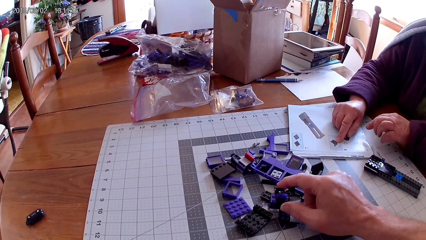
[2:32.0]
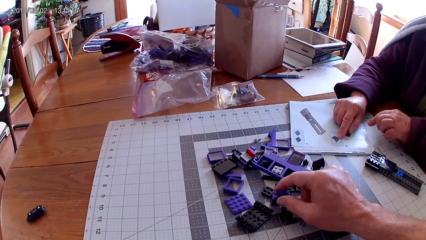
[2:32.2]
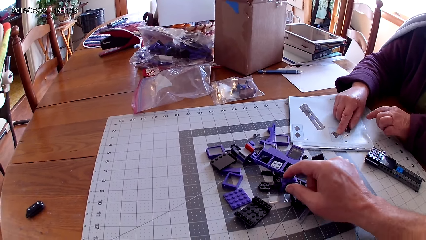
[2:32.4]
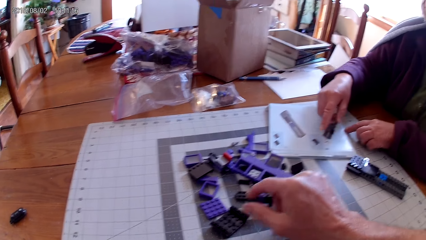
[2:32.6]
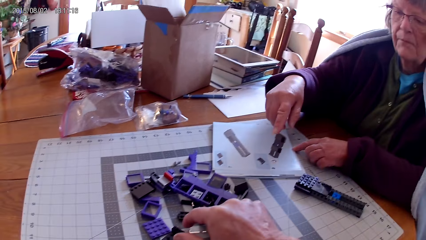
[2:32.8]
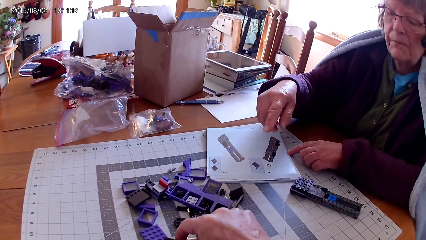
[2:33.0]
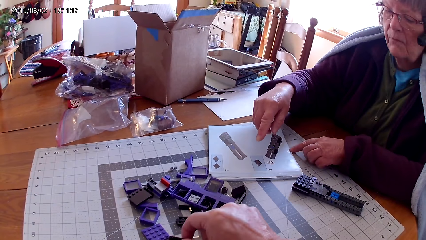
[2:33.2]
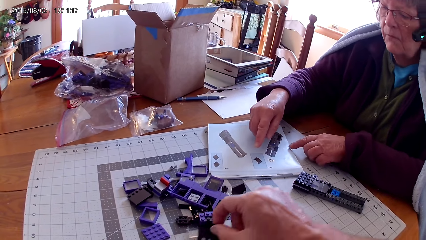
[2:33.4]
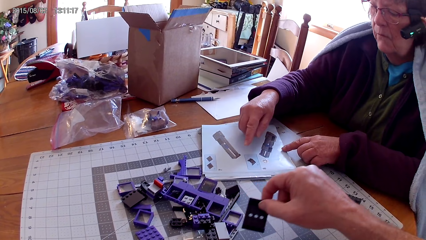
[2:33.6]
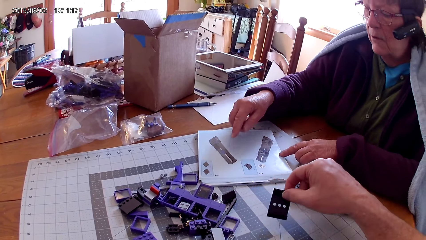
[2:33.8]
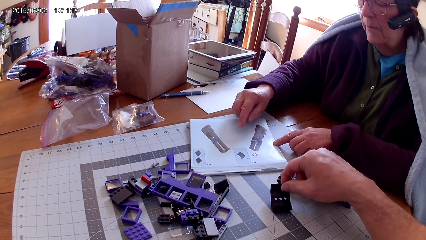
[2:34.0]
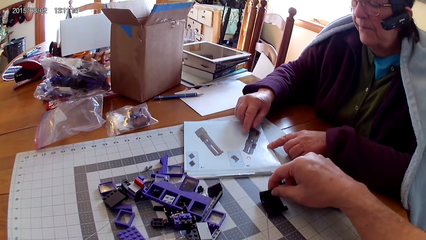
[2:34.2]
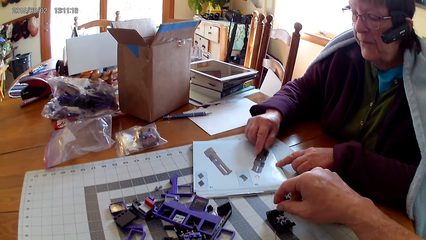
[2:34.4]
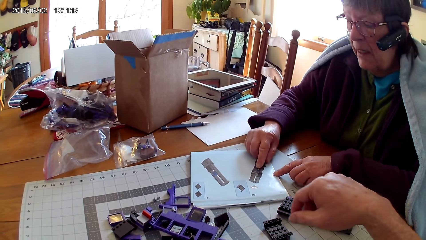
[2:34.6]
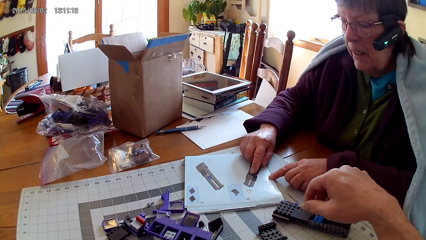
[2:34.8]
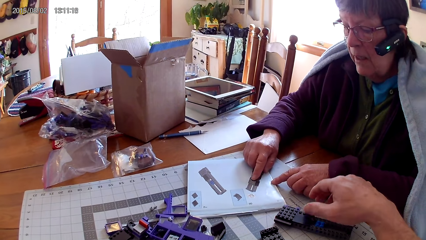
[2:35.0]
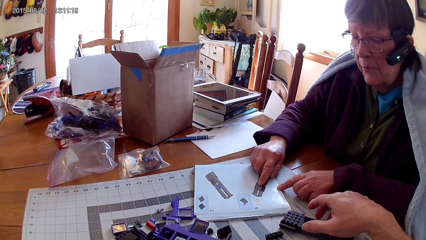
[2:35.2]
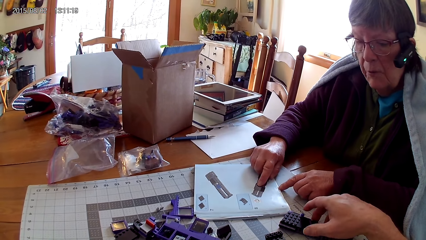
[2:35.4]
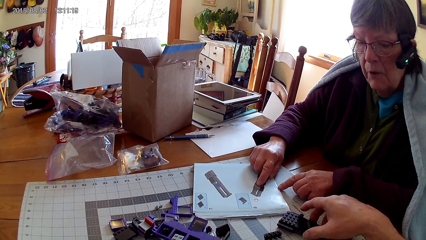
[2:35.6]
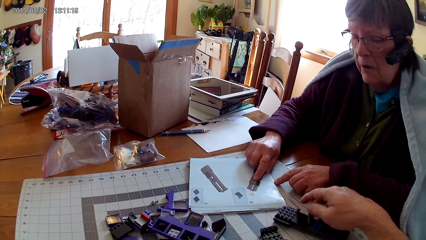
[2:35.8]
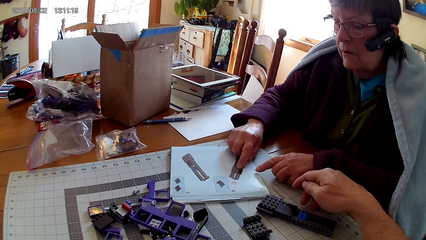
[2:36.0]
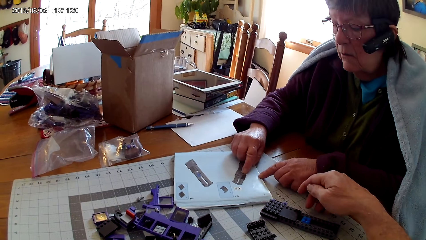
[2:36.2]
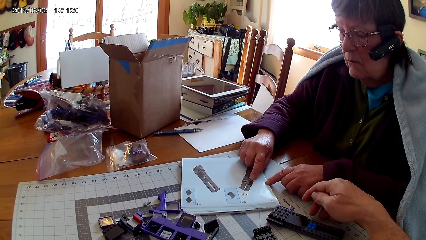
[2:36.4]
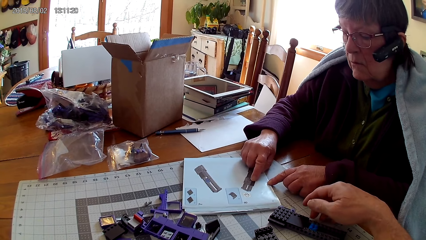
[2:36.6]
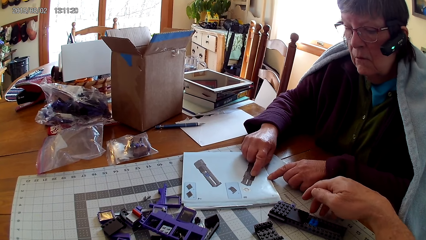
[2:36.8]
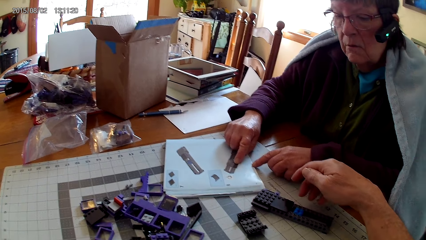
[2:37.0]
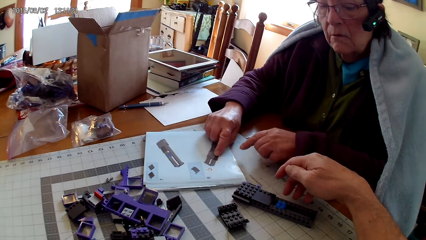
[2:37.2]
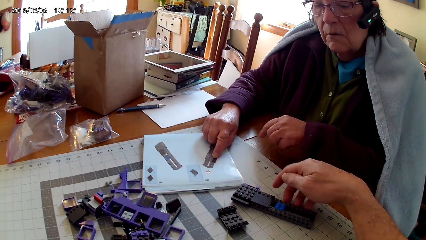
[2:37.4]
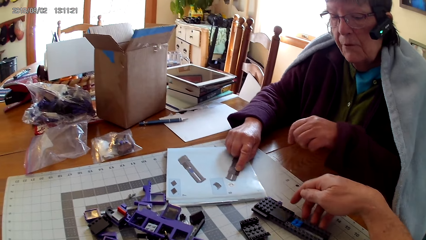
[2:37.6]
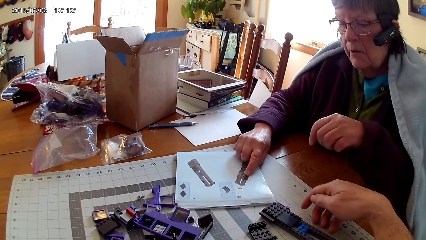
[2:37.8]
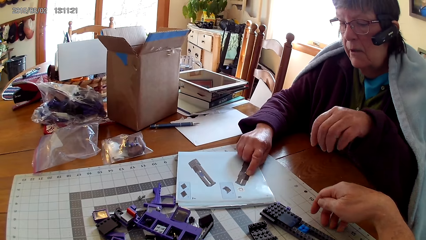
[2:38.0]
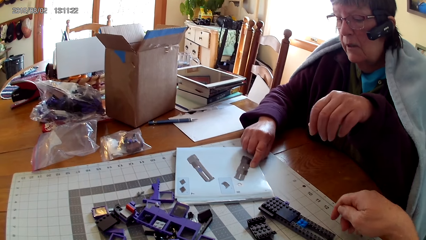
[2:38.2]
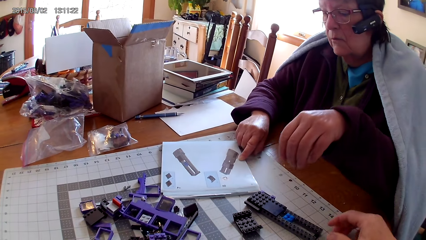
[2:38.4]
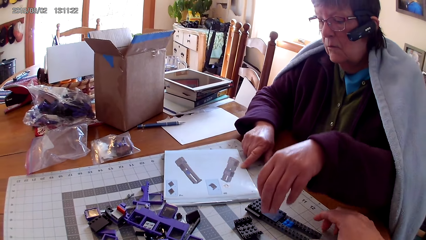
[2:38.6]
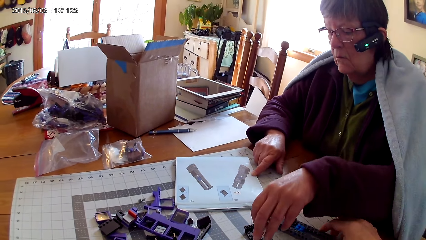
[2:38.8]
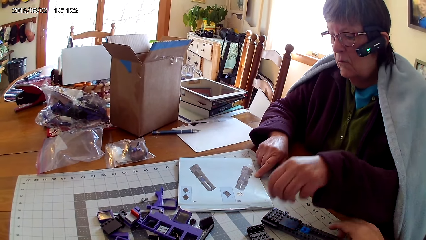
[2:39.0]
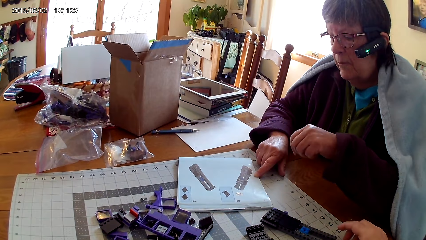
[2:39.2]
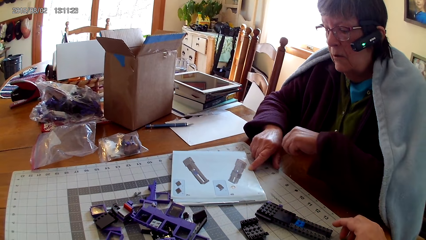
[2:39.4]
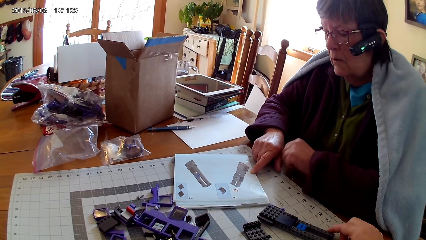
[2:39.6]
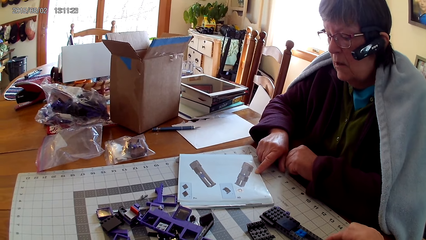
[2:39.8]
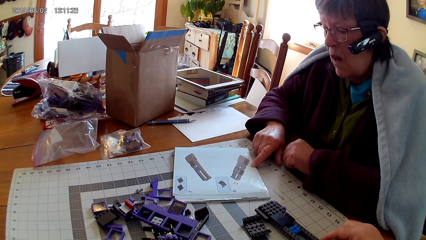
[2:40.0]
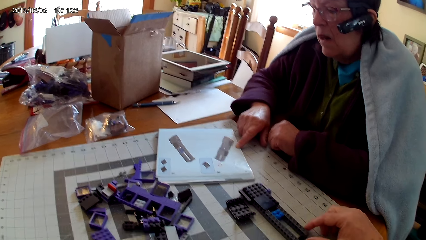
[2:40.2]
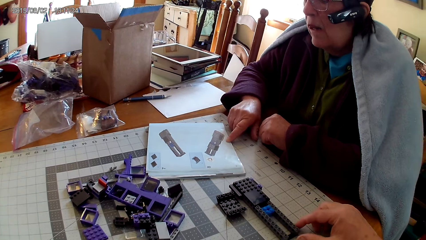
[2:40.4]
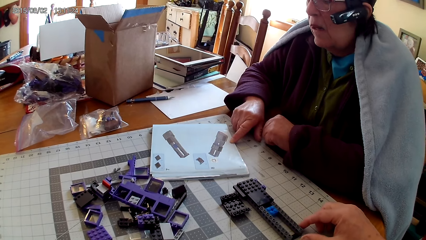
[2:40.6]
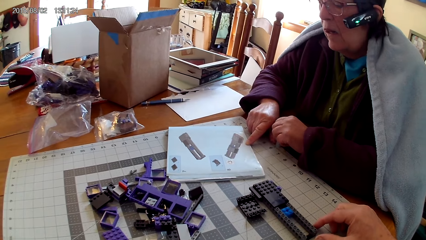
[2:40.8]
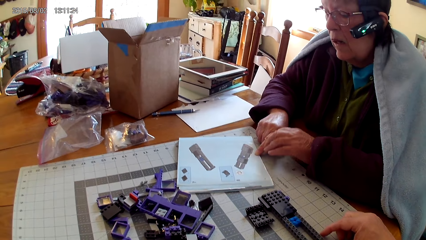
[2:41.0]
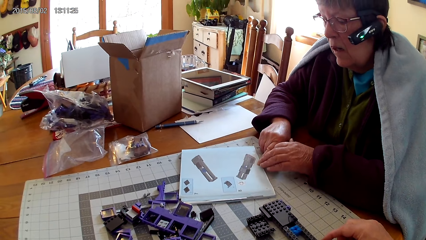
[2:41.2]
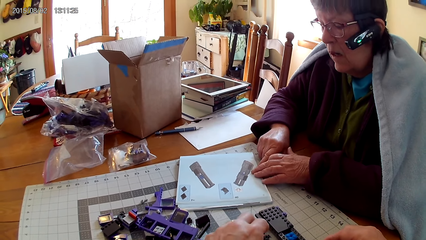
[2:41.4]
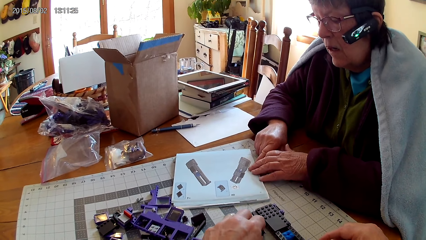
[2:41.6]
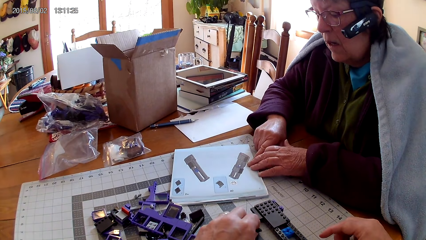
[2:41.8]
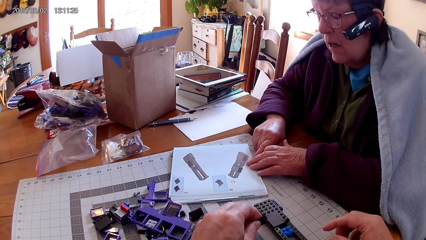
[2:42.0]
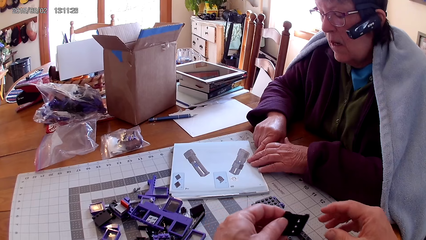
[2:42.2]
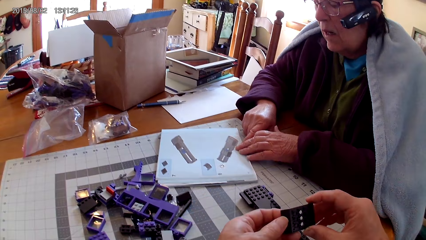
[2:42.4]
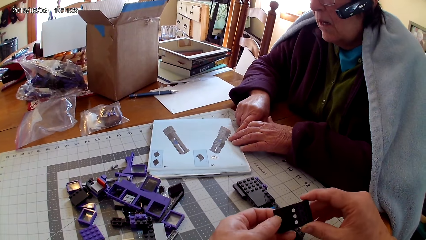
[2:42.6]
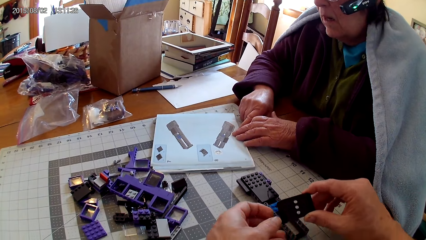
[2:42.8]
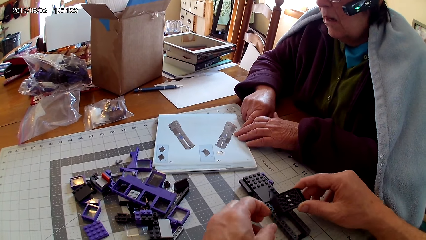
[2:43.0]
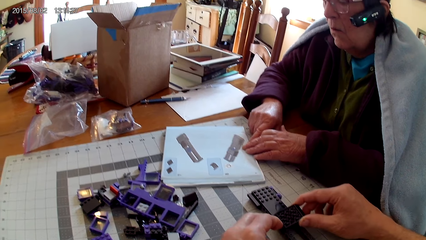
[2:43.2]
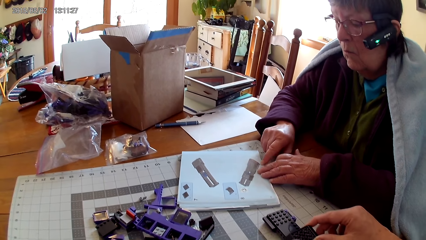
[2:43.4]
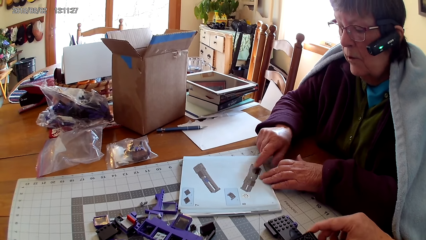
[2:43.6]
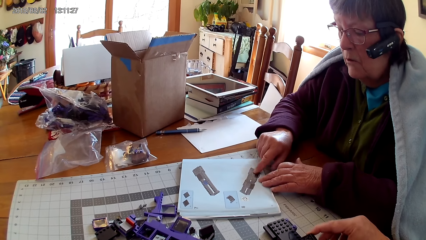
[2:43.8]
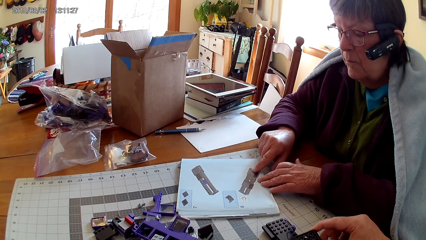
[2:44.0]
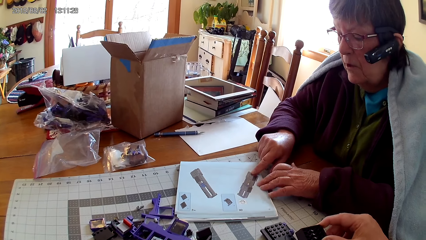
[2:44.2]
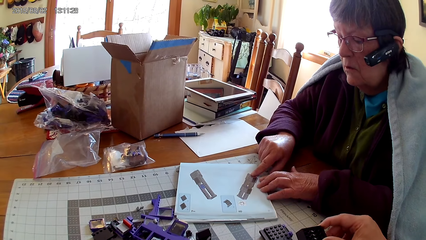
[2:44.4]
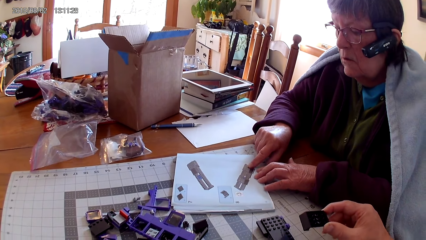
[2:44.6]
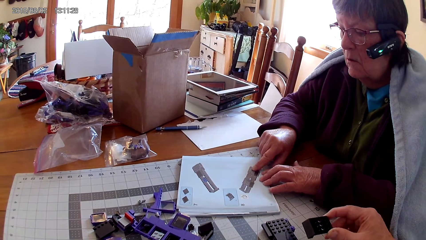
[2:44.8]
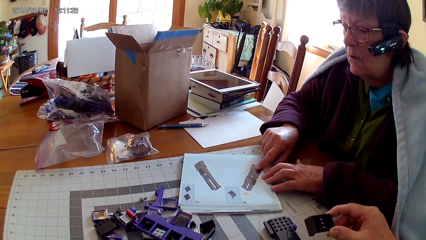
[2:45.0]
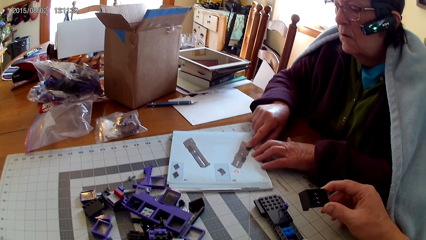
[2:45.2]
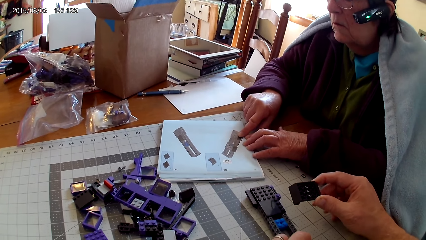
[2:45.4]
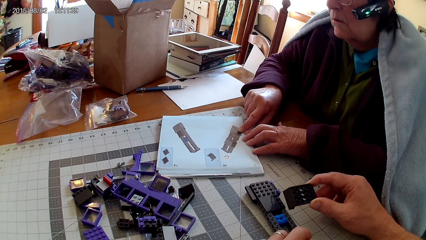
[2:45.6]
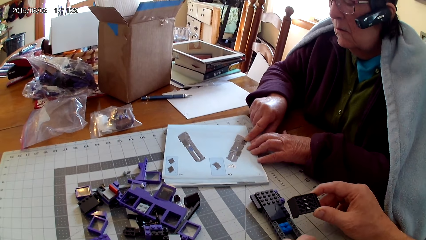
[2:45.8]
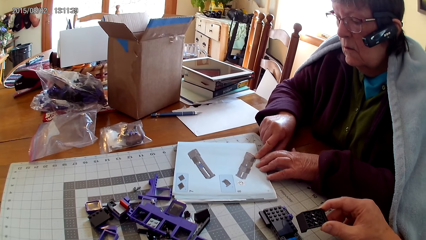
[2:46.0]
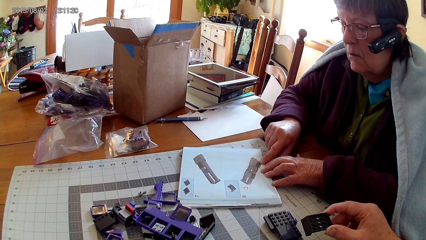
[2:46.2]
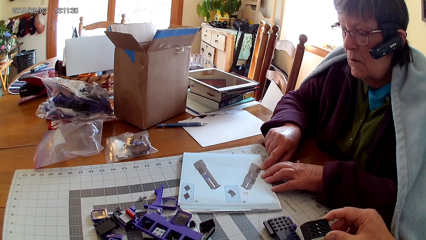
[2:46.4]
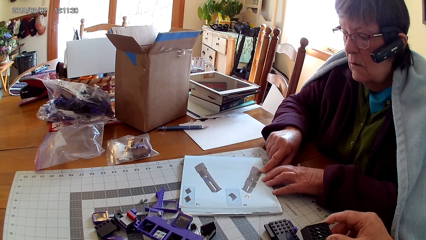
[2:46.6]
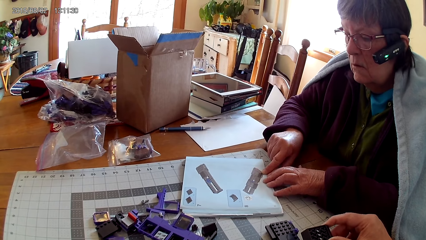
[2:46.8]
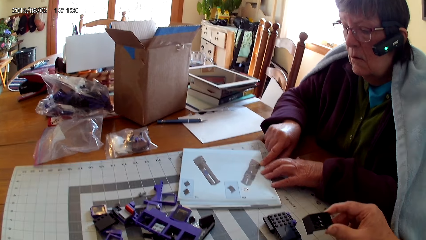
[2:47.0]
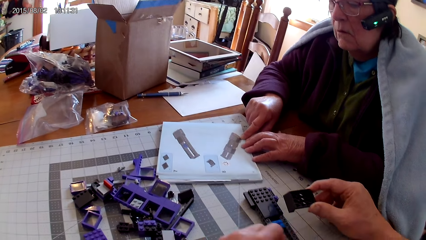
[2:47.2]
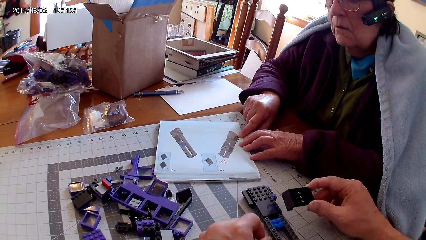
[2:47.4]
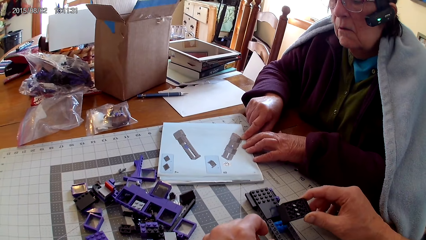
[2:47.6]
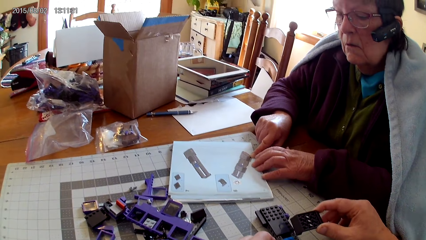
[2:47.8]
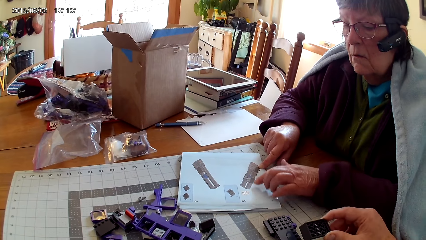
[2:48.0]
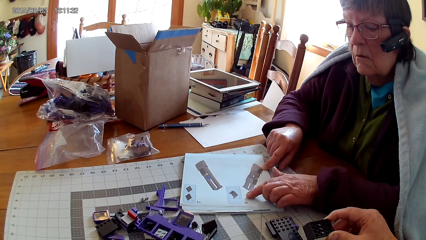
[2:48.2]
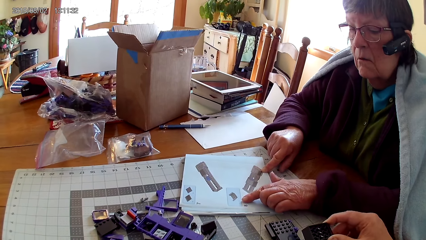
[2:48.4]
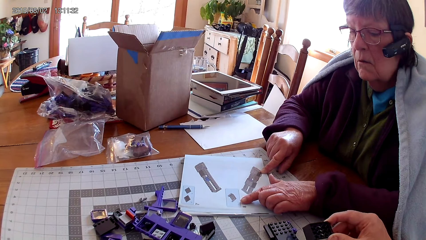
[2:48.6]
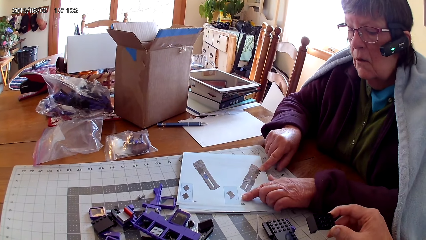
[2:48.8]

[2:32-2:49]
The camera wearer takes another spare part. They hold a plastic. The woman raises a hand and lowers her hand. The camera wearer puts the spare part on the table. The woman points on a picture in the manual. She touches the book with her hand. The camera wearer touches something. They look at something. They look on the spare part. They move something. The woman raises a hand. She touches a spare part, removes her hand from the spare part and points on the manual book. The camera wearer moves something. The woman touches the manual book with both hands. The camera wearer takes a spare part. They hold the spare part with both hands. They fix the spare part in something. They fix something. The woman points at a picture in the manual book.
